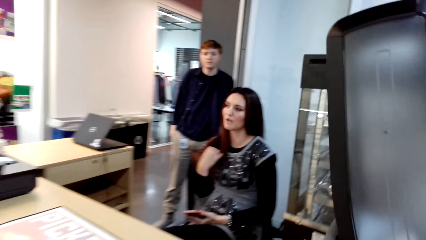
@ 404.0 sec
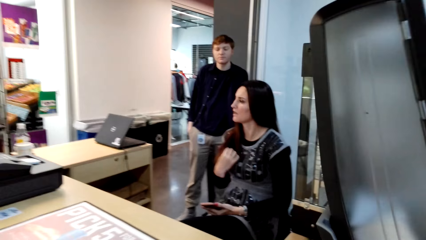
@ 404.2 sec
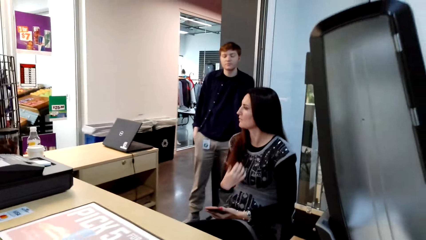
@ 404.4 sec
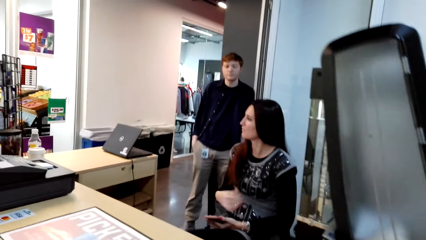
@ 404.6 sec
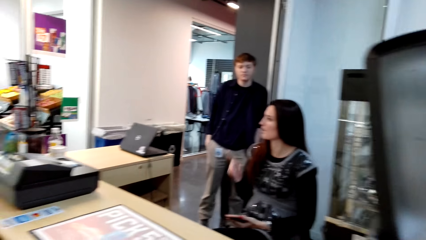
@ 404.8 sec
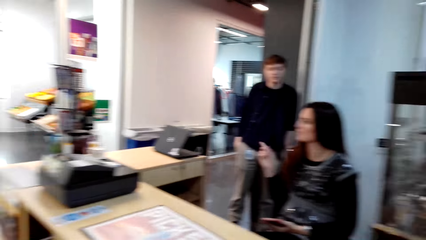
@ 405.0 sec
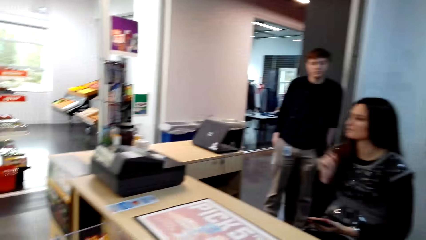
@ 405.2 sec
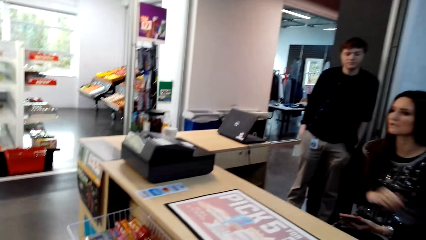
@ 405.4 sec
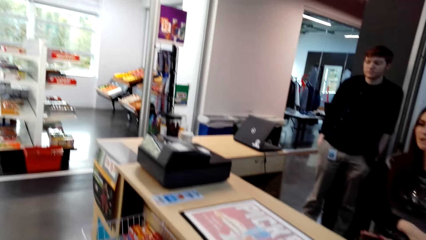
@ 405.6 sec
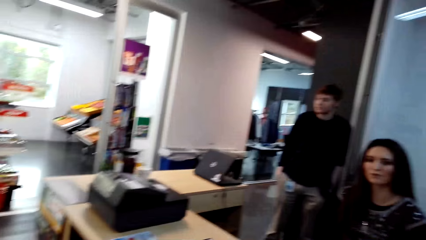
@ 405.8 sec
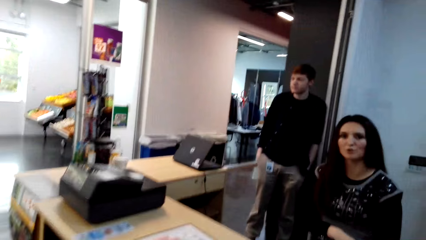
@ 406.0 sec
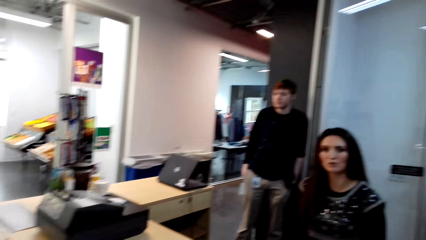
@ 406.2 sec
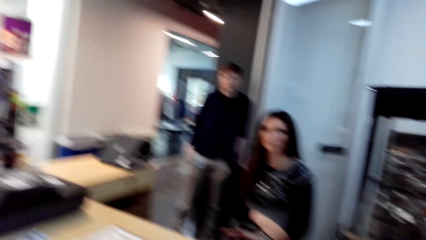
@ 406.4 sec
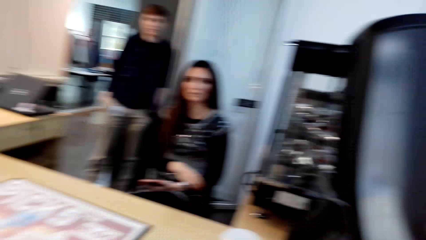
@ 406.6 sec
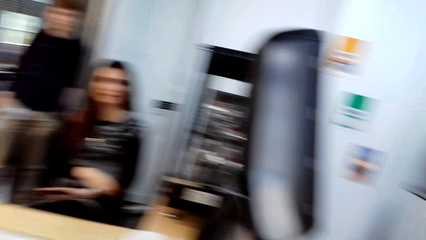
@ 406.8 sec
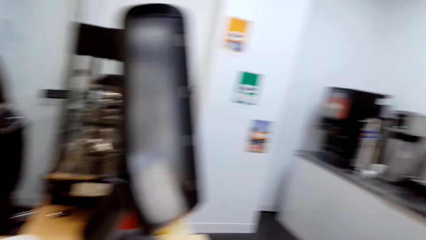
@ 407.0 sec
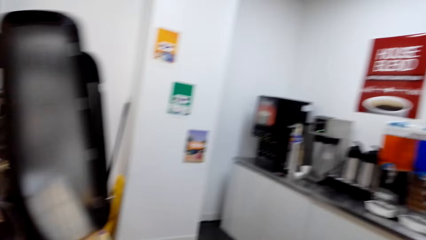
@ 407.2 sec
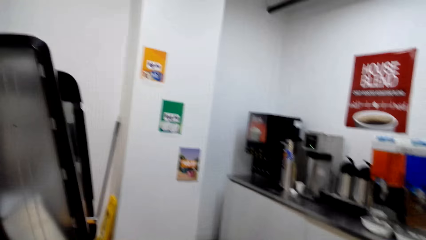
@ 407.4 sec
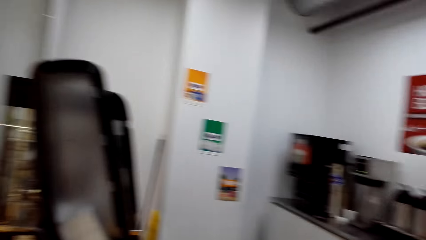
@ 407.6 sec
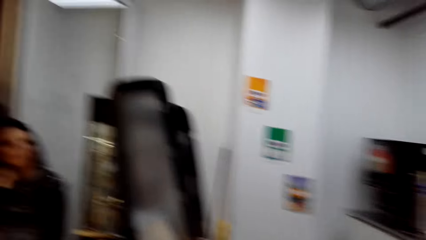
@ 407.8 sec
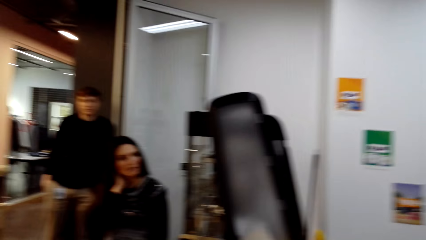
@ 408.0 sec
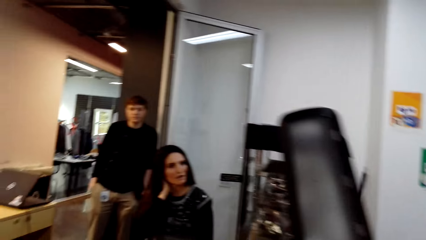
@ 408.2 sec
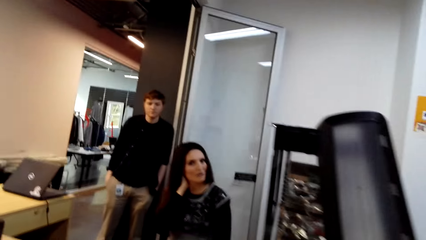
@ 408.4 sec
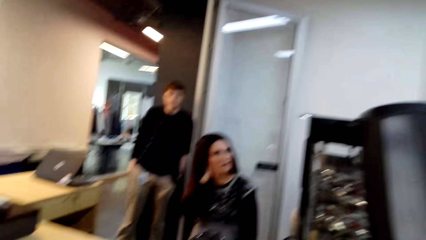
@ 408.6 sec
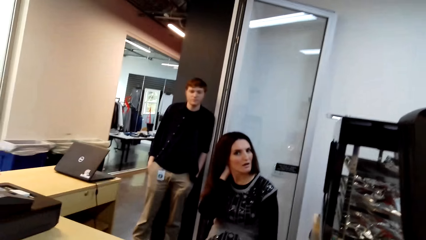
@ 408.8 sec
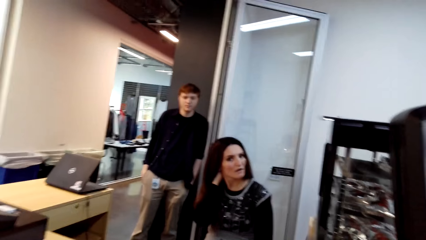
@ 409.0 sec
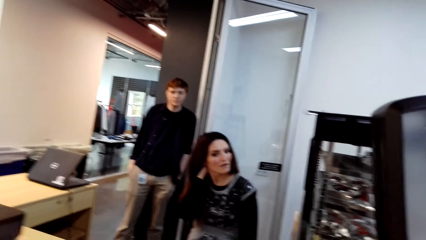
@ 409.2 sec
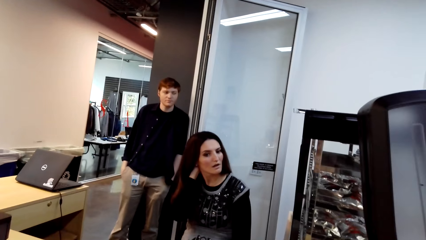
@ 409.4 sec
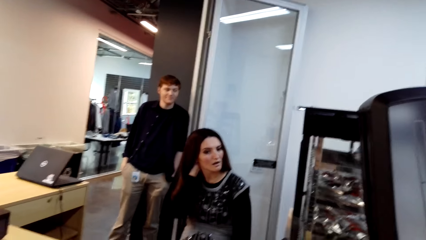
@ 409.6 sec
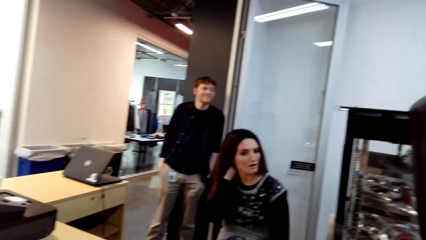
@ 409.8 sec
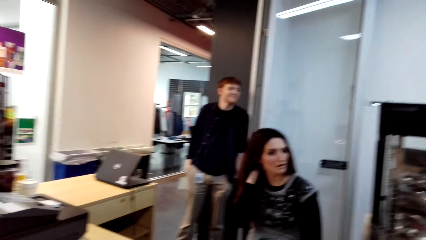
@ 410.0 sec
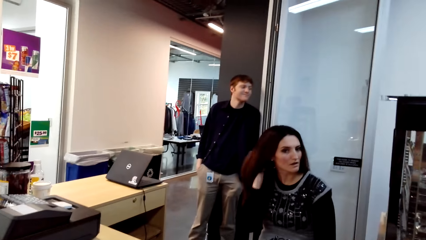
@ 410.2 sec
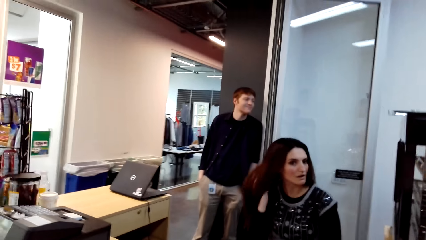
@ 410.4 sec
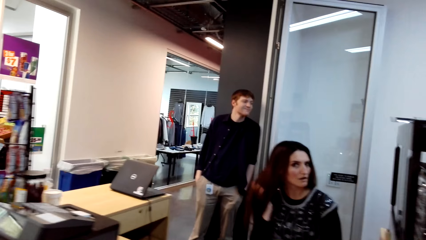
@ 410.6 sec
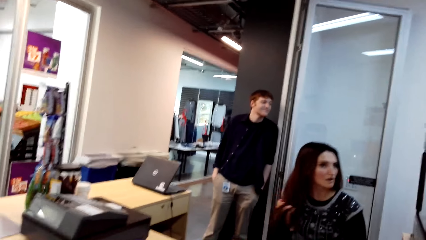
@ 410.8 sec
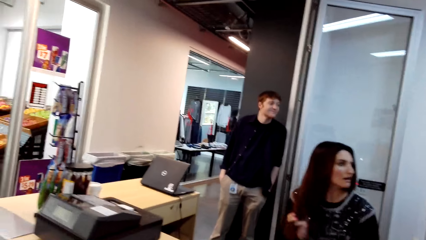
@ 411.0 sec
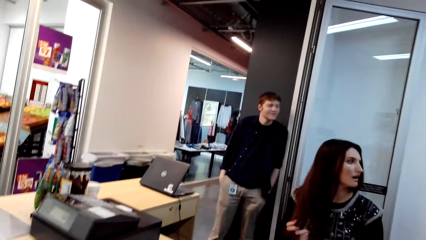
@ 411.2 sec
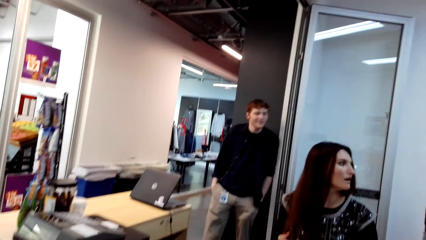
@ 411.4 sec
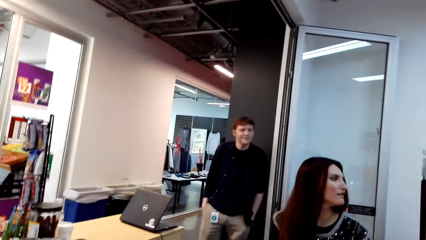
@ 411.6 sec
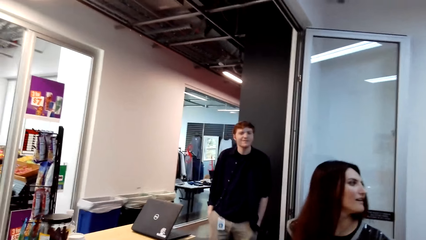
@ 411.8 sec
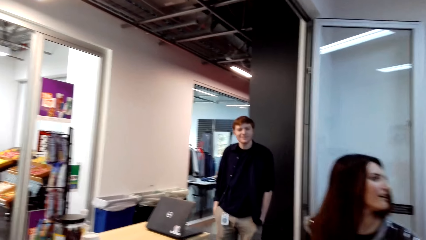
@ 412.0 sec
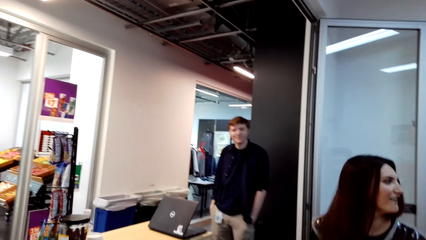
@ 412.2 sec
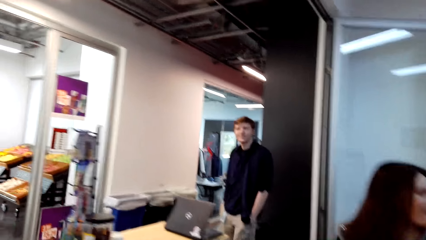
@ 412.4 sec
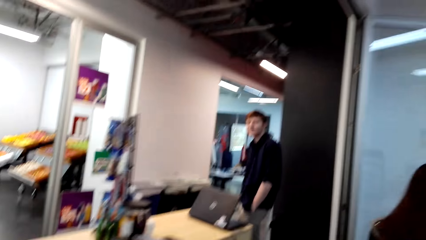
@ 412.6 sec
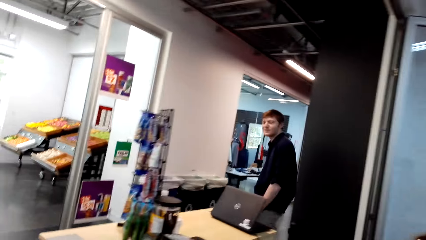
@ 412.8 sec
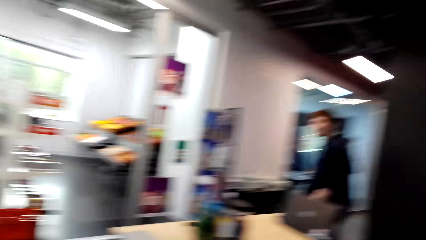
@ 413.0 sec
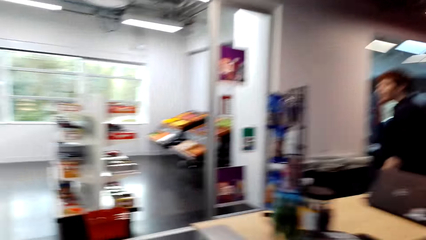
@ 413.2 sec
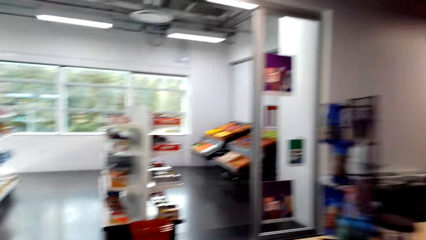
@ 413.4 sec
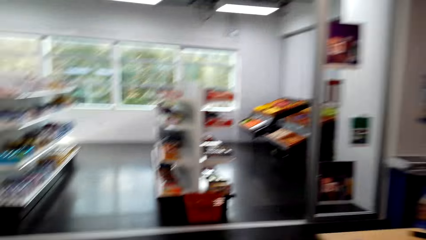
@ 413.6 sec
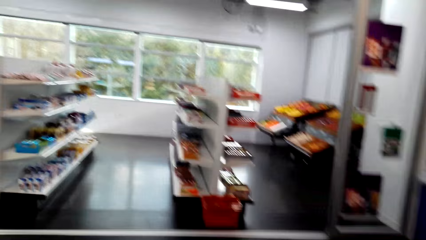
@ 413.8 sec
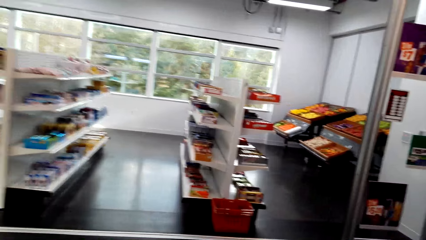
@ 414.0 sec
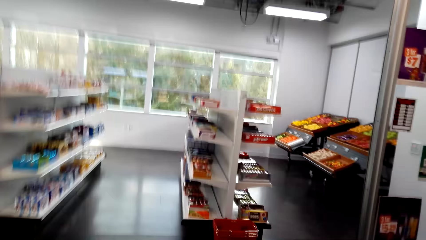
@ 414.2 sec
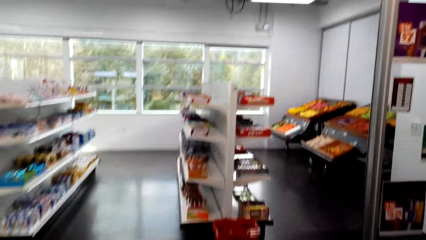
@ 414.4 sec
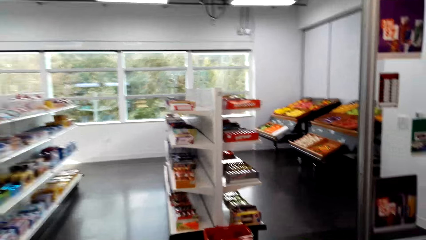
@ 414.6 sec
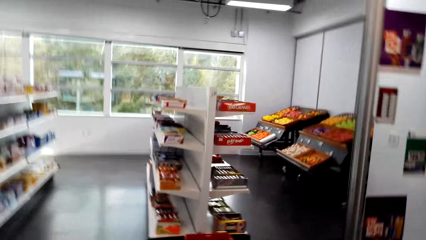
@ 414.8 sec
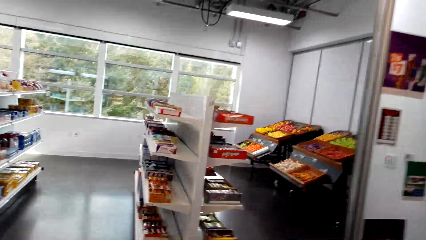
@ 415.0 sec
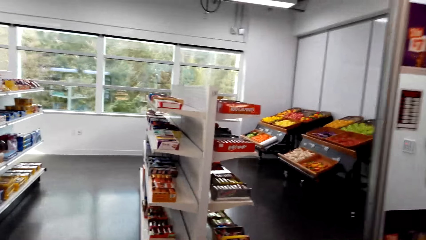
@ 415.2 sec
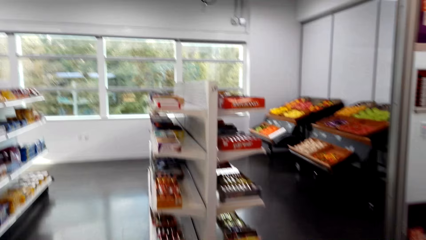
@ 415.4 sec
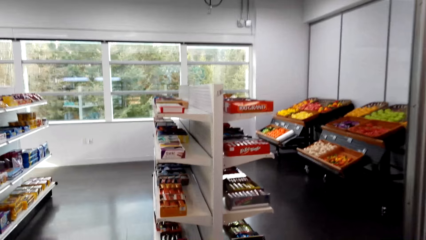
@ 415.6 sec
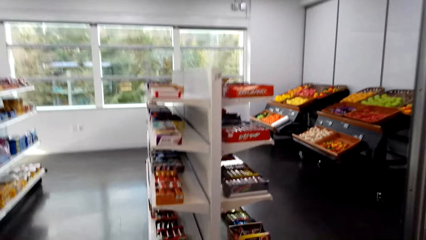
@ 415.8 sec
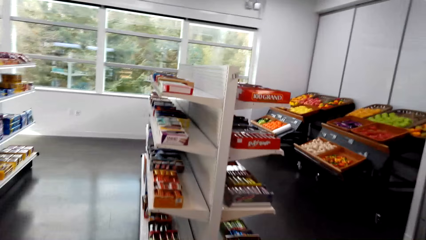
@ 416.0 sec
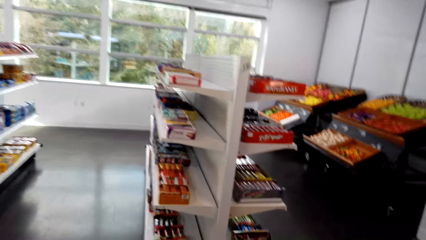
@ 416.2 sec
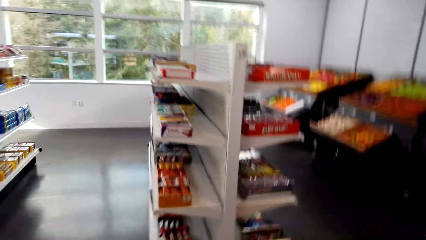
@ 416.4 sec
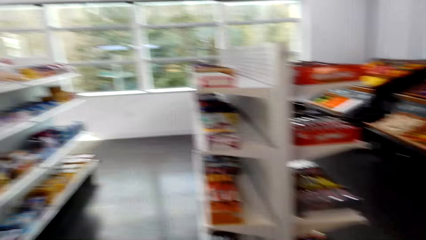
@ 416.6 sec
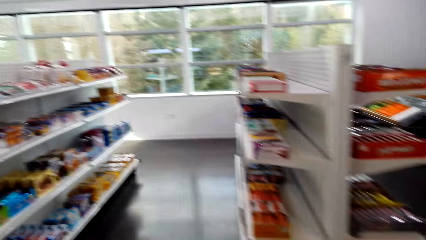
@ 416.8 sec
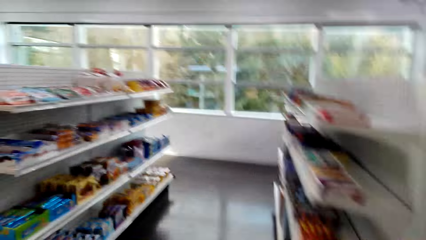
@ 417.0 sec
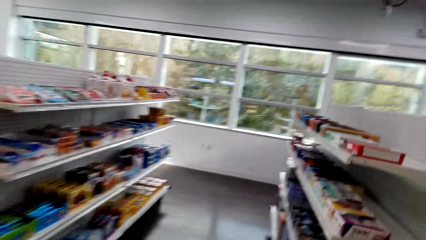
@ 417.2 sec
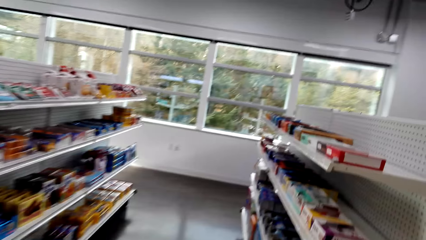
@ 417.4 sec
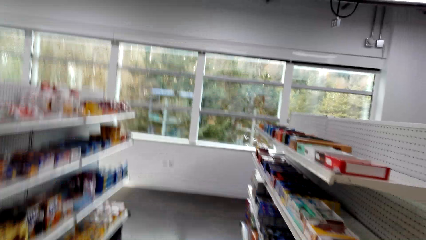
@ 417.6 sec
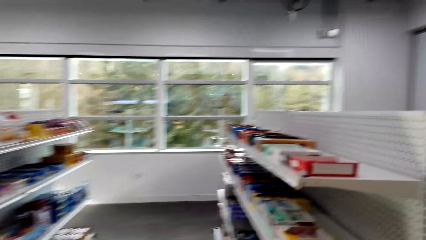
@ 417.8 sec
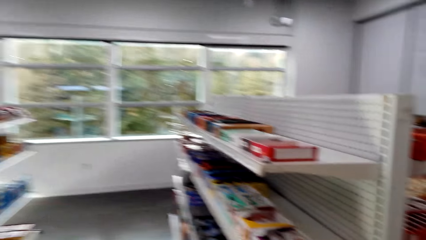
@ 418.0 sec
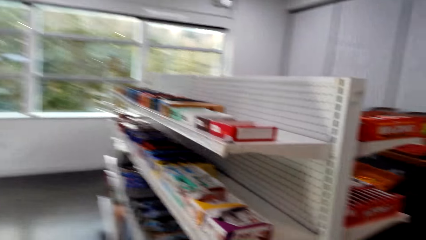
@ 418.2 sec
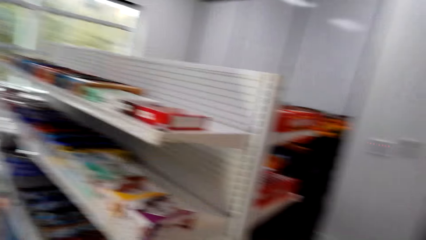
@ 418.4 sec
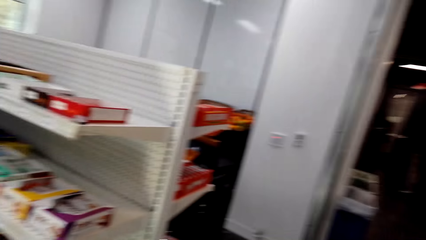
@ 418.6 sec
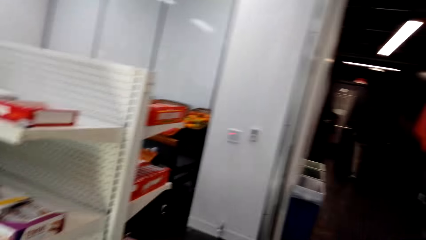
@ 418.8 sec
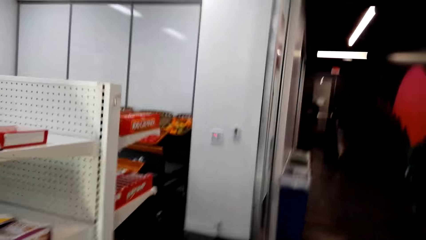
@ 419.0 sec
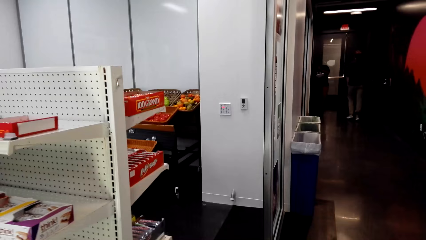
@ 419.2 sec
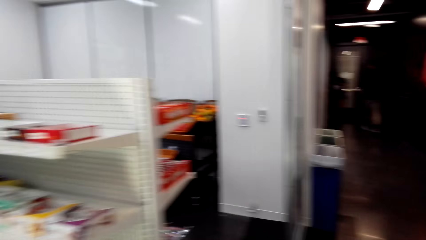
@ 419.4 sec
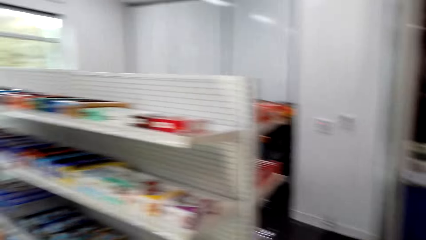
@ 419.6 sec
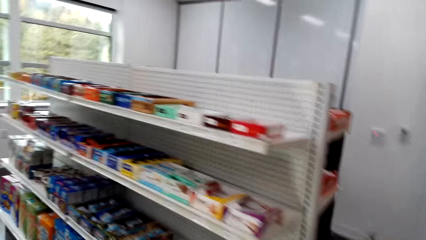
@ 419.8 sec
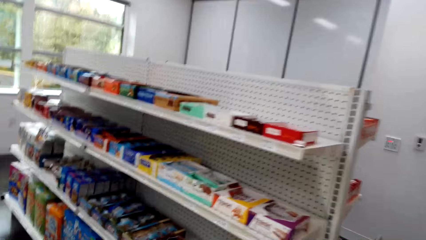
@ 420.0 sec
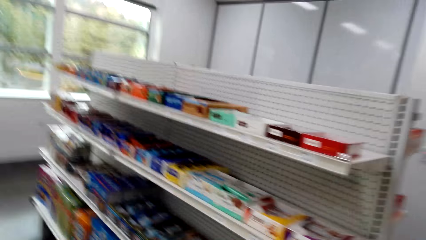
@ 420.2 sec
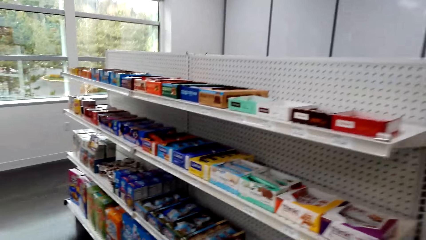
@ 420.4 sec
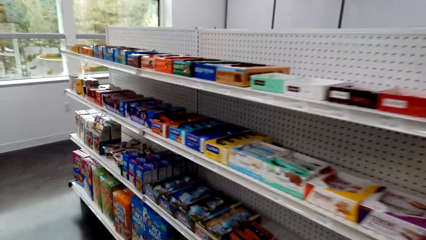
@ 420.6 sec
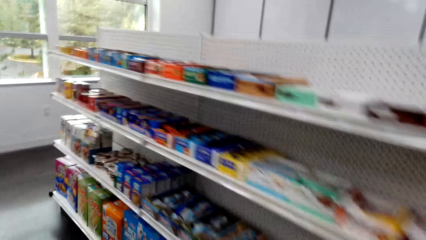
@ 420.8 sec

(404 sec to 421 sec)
The camera wearer talks to a man on the counter. They walk to the supermarket shelves. They walk around the room.
